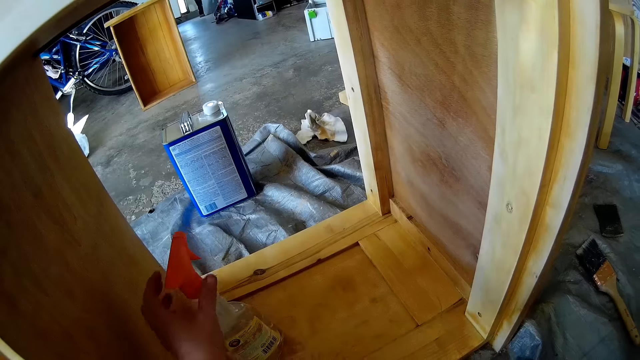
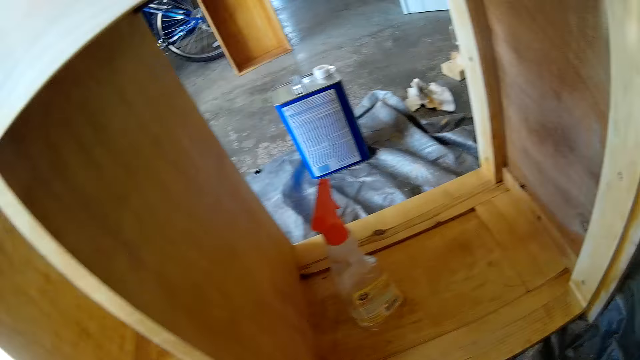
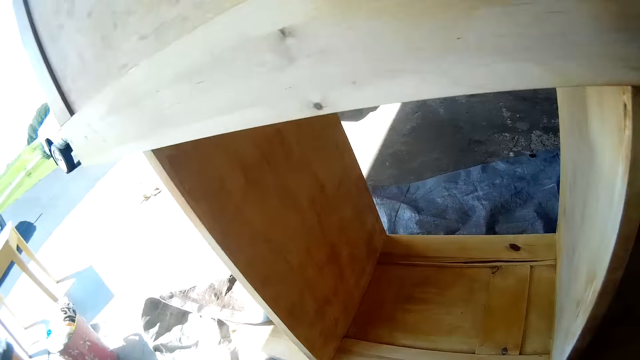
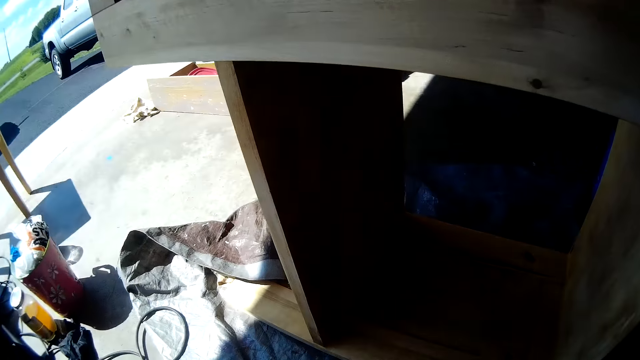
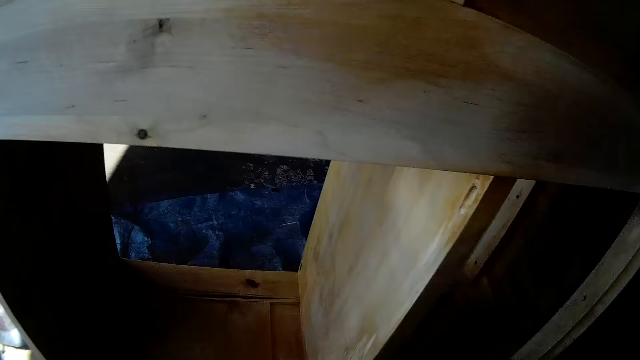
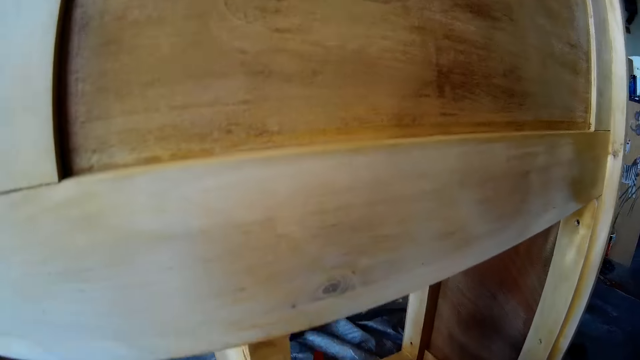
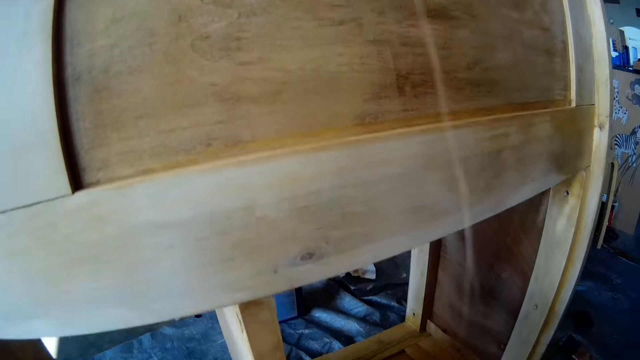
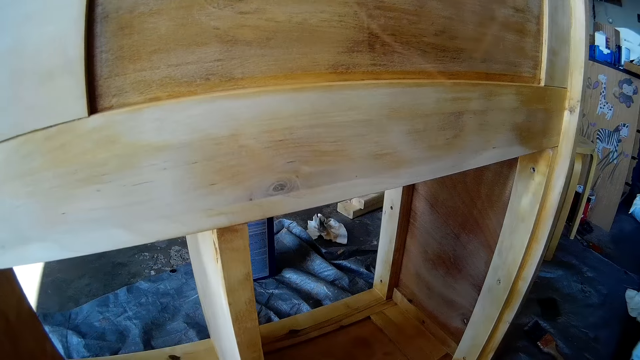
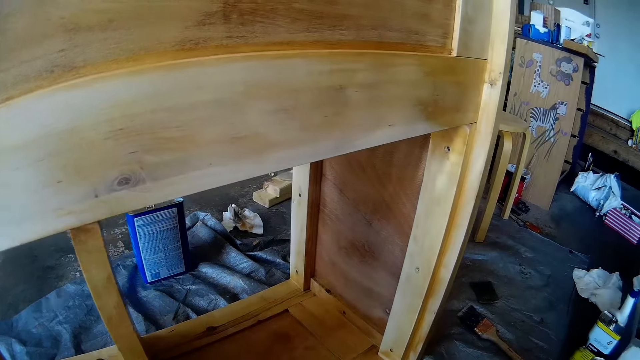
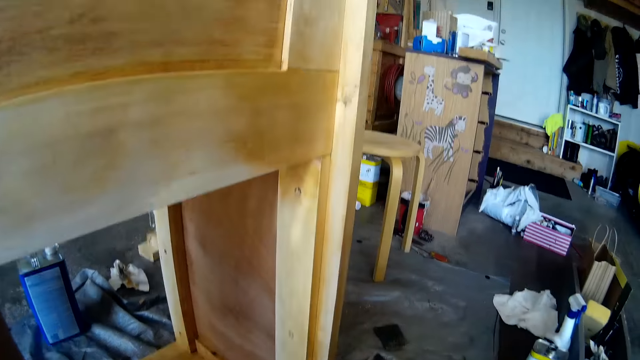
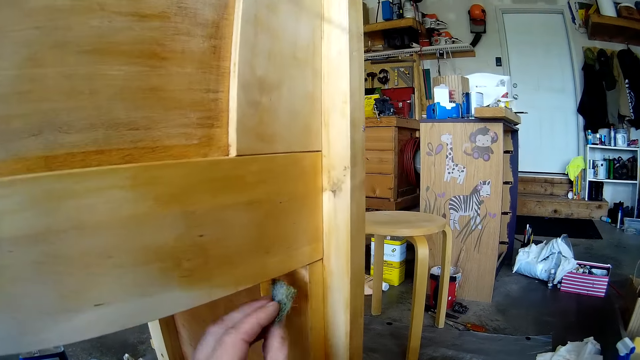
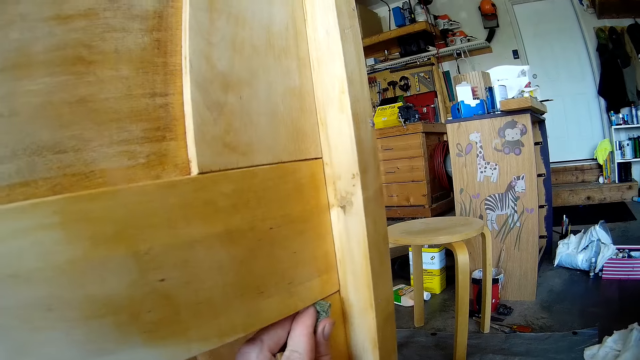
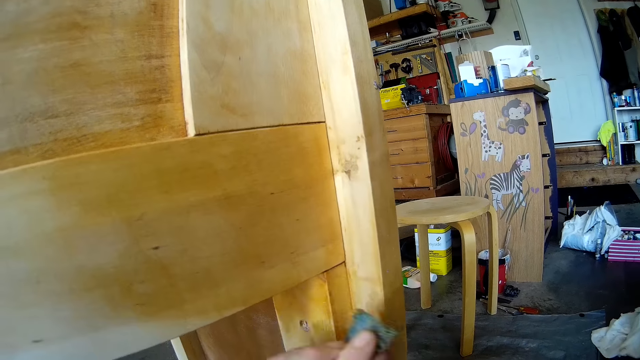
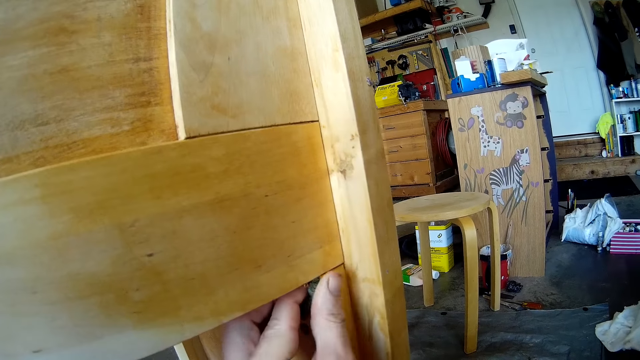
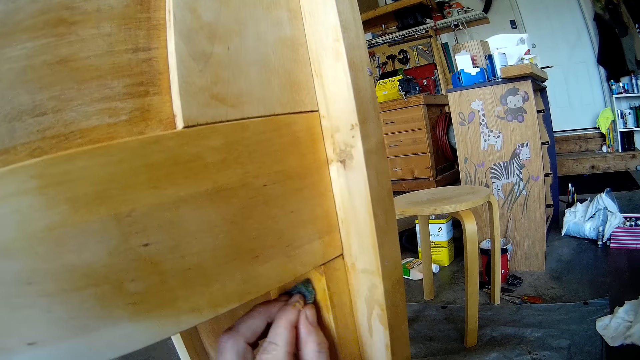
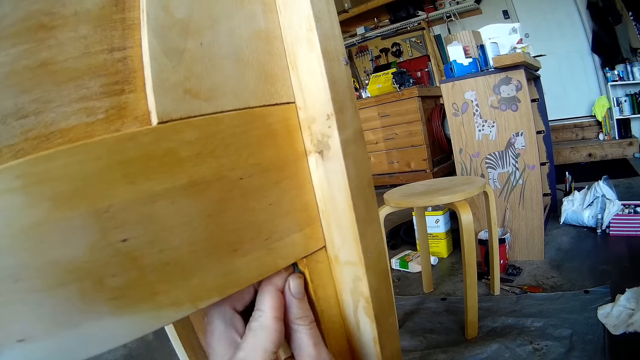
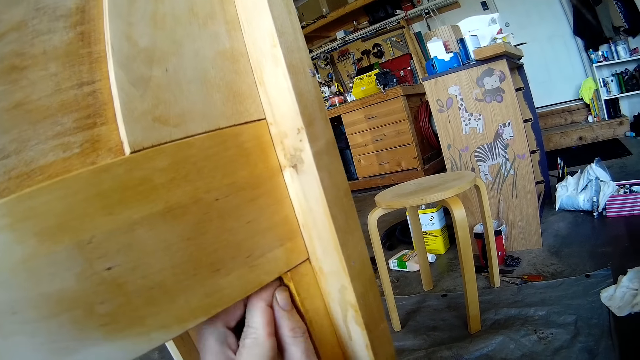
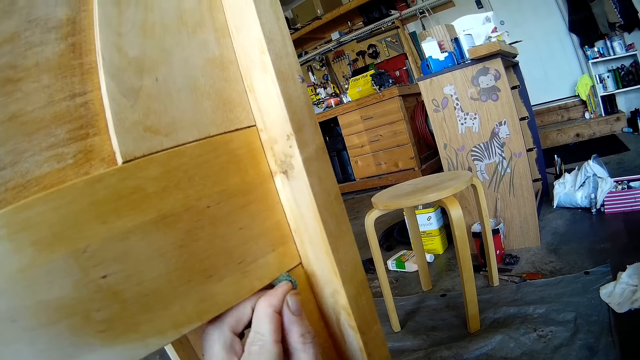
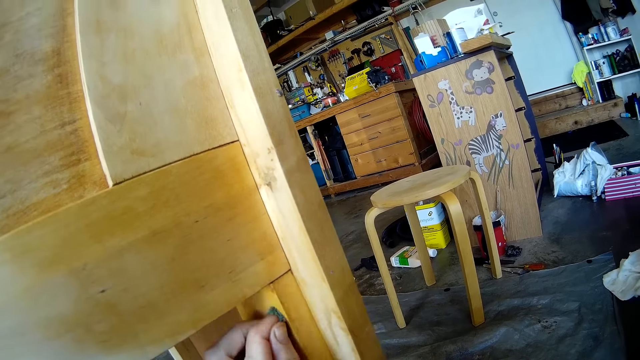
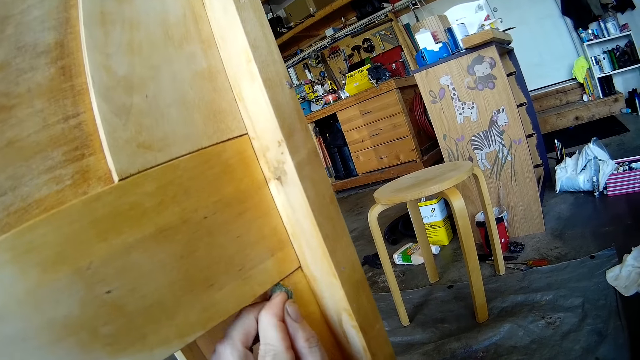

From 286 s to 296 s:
The camera wearer puts down a liquid bottle. They look around. They scrub the furniture with sandpaper.

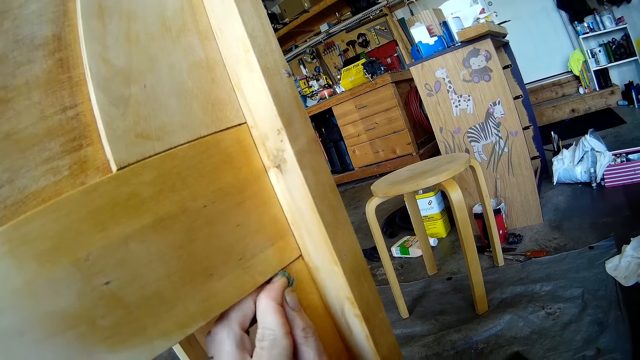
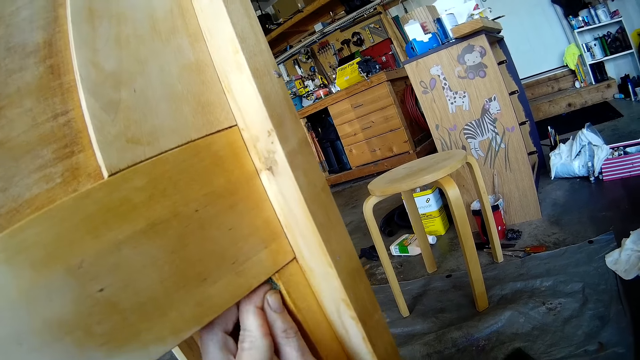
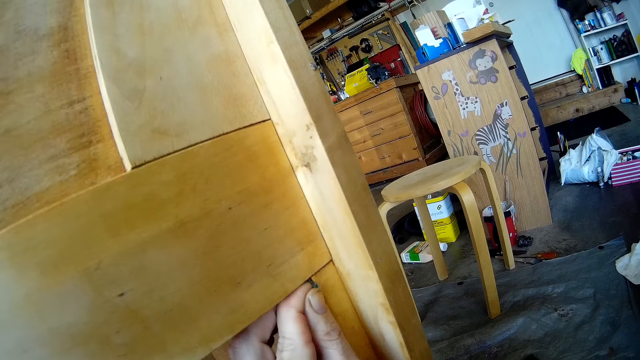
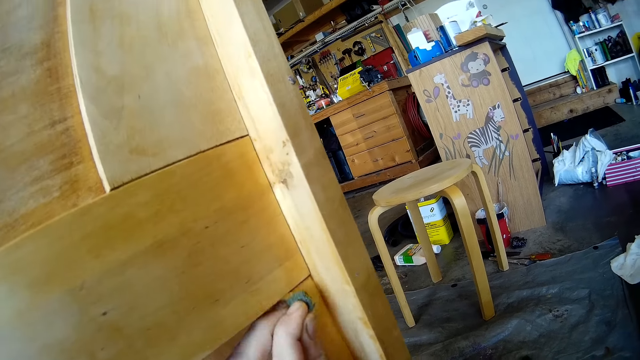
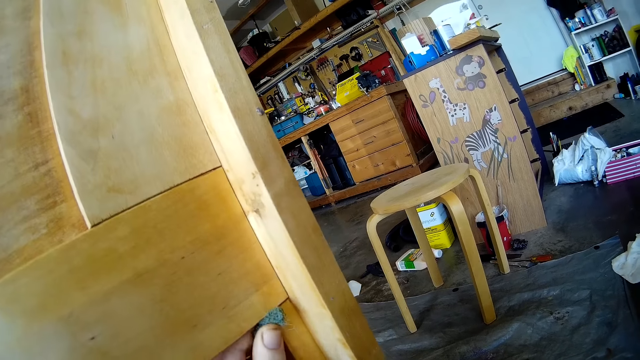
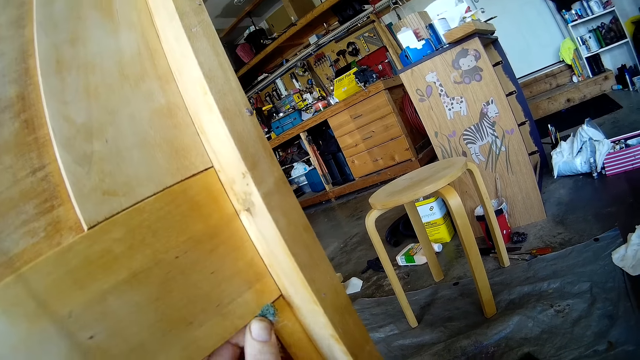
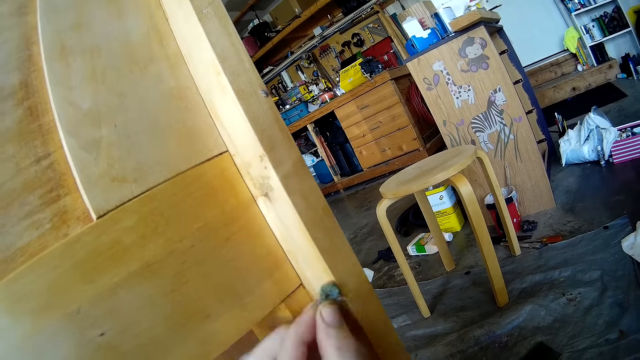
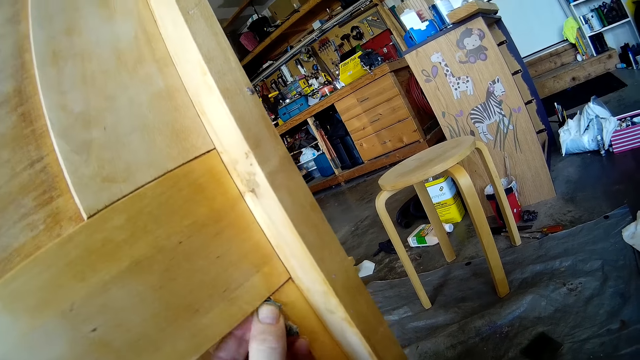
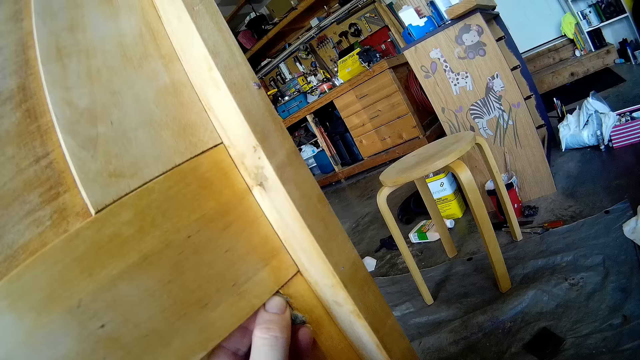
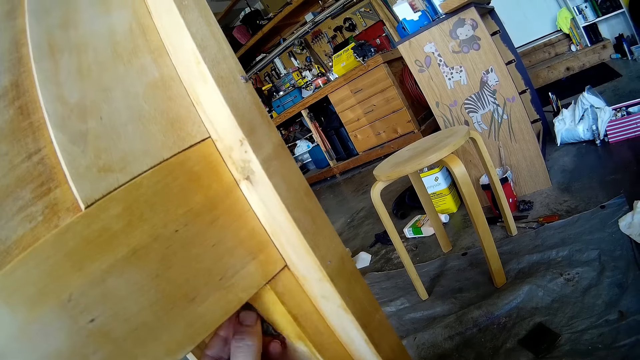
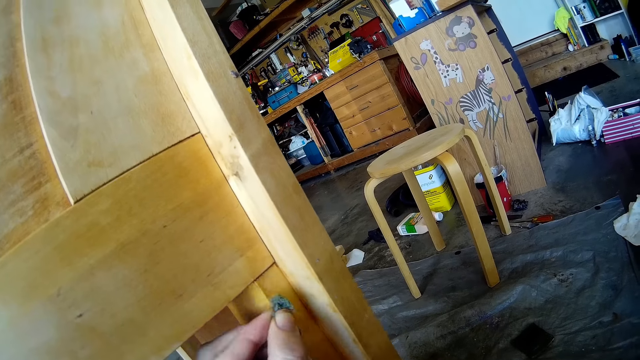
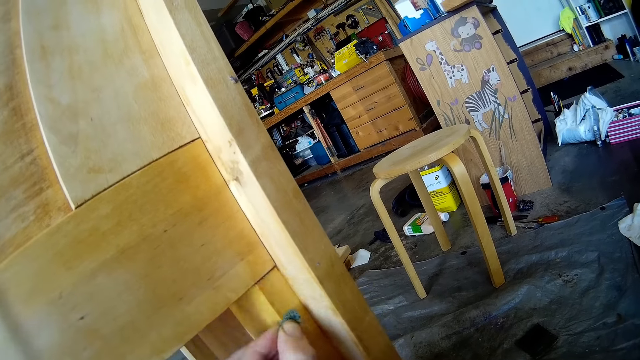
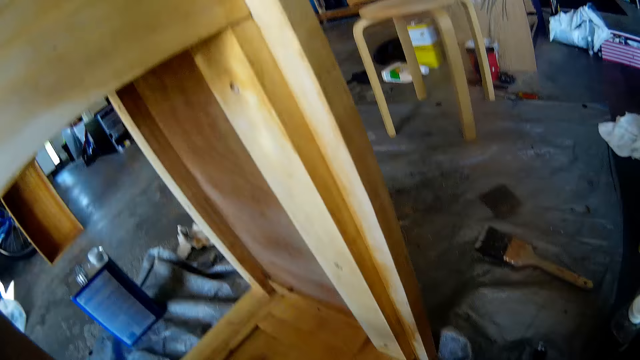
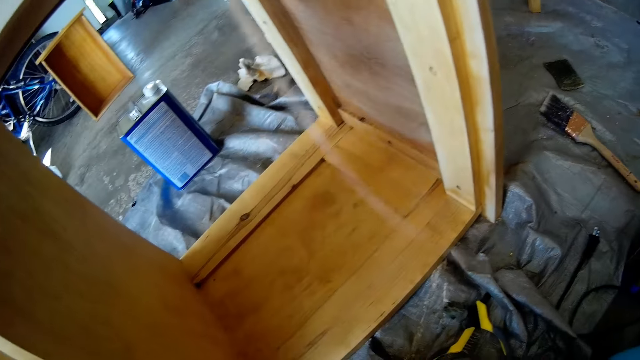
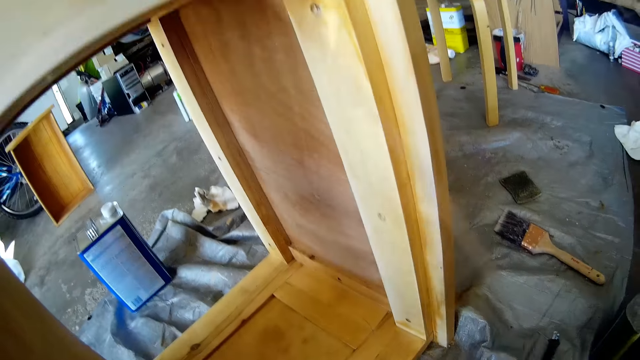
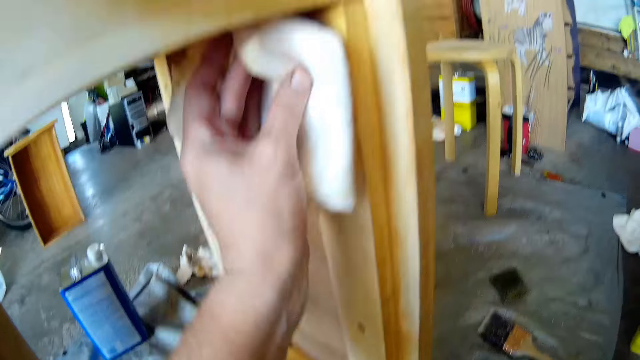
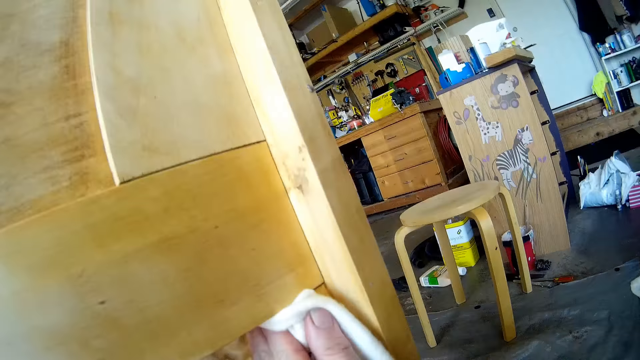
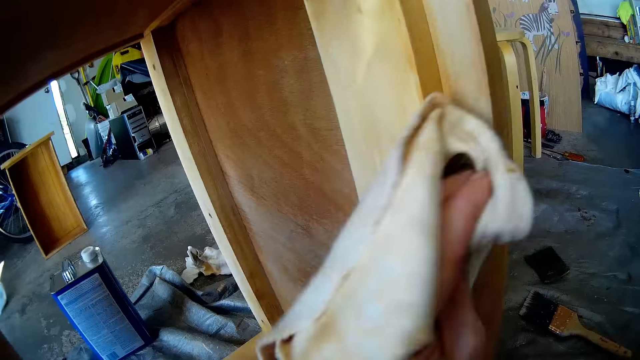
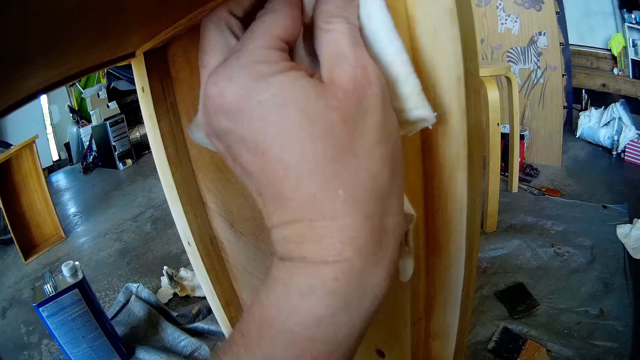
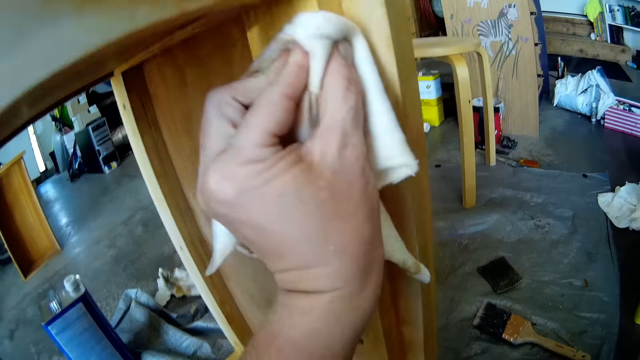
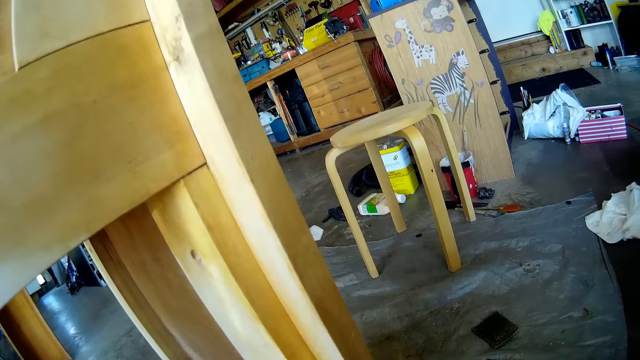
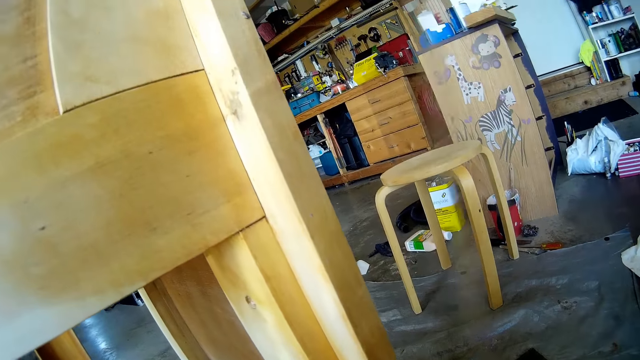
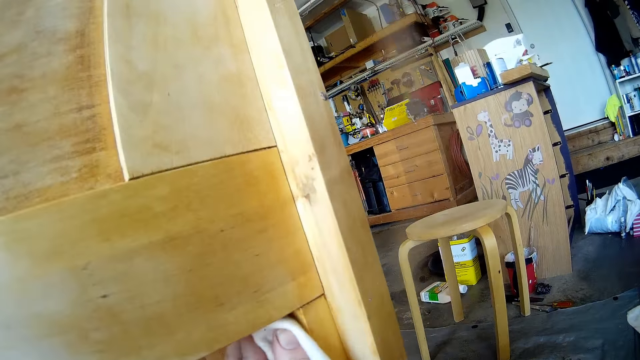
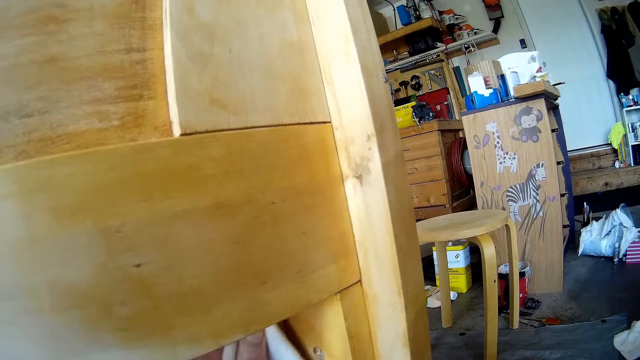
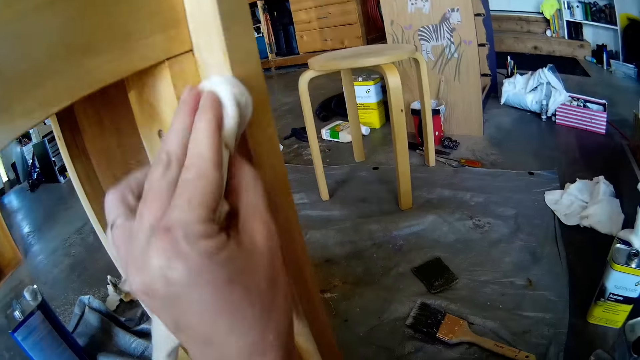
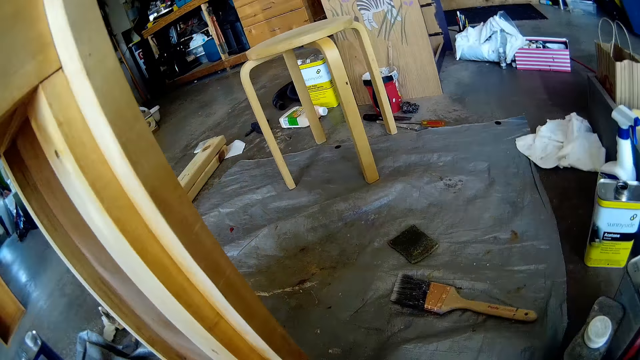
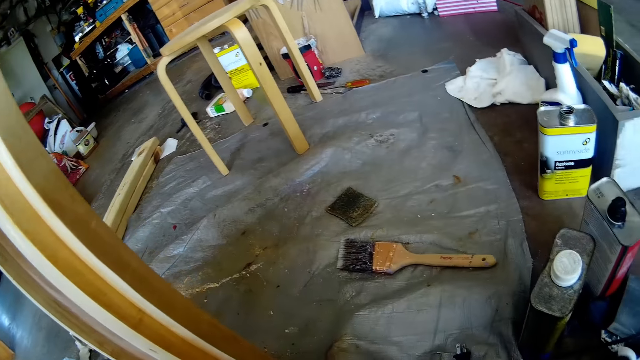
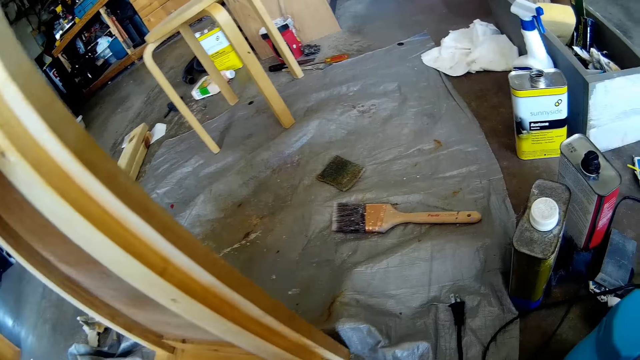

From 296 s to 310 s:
The camera wearer cleans the furniture. They wipe the furniture with a wiping cloth. They wipe the furniture with a towel again.
